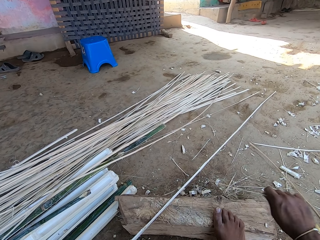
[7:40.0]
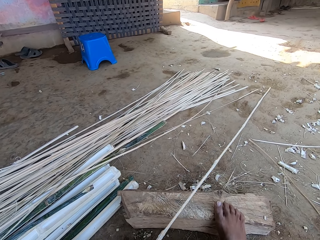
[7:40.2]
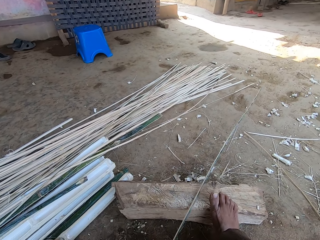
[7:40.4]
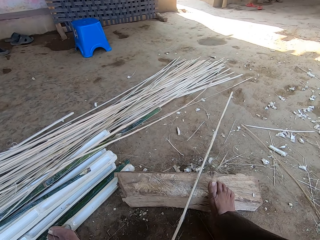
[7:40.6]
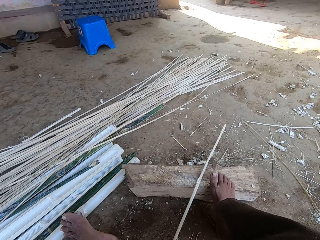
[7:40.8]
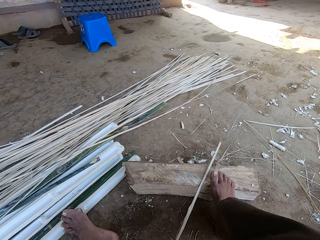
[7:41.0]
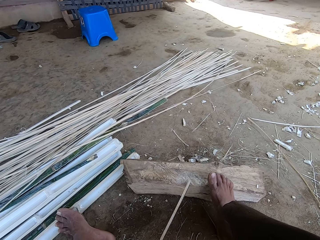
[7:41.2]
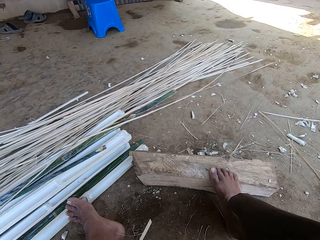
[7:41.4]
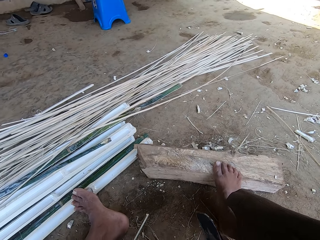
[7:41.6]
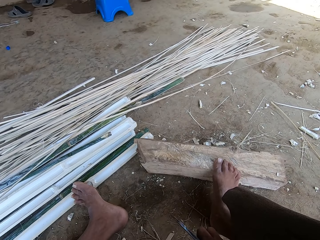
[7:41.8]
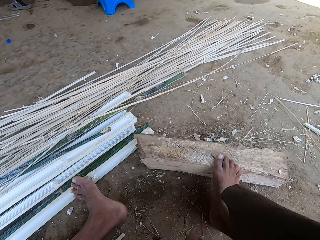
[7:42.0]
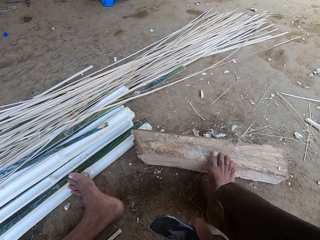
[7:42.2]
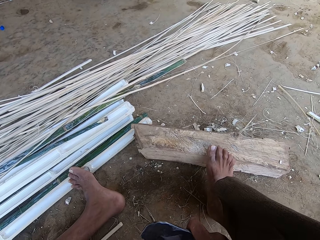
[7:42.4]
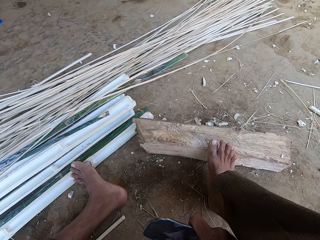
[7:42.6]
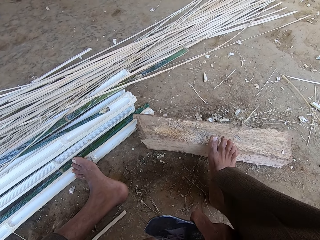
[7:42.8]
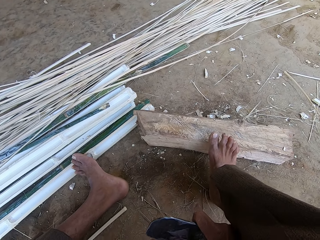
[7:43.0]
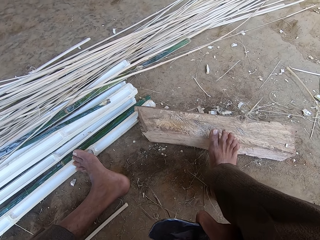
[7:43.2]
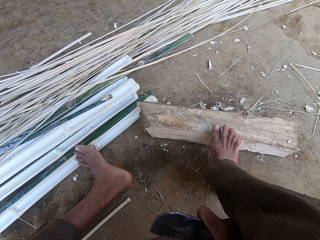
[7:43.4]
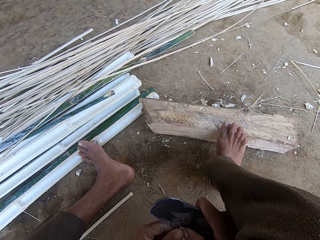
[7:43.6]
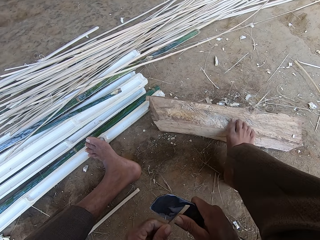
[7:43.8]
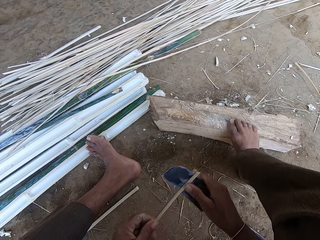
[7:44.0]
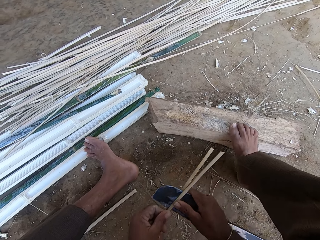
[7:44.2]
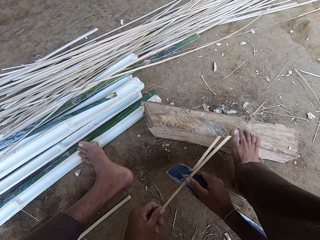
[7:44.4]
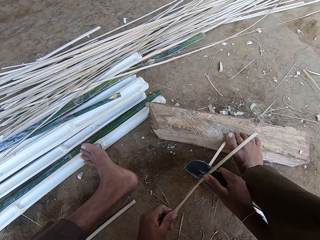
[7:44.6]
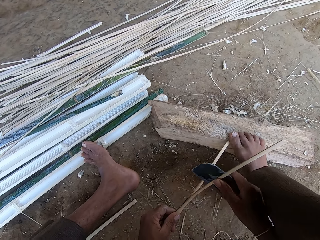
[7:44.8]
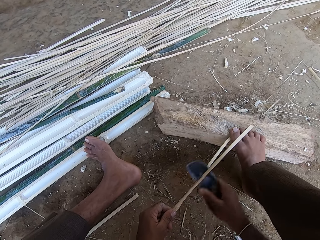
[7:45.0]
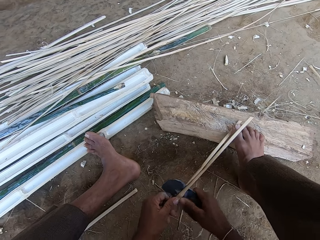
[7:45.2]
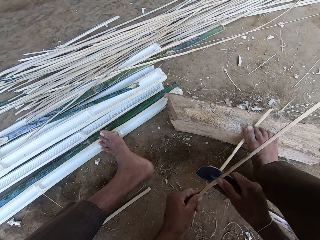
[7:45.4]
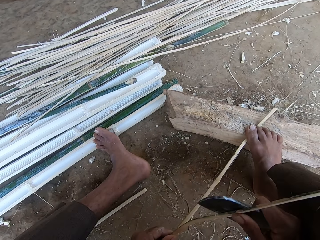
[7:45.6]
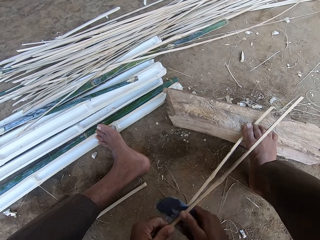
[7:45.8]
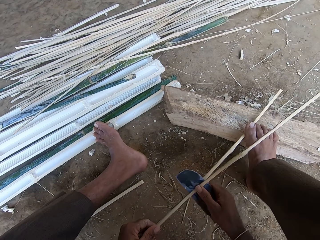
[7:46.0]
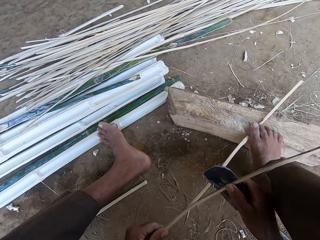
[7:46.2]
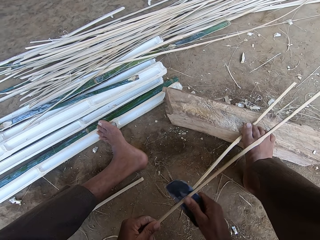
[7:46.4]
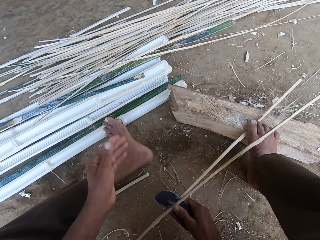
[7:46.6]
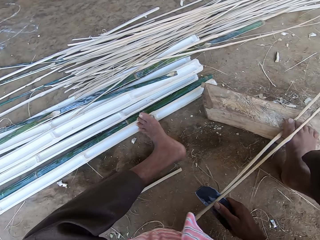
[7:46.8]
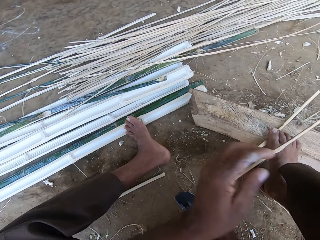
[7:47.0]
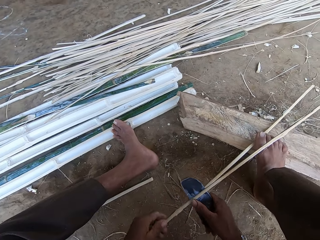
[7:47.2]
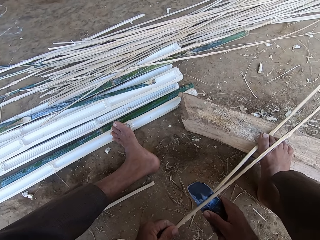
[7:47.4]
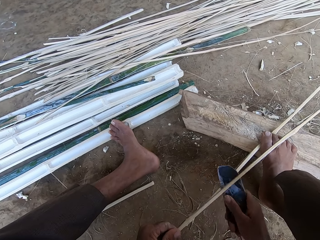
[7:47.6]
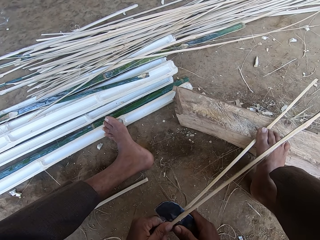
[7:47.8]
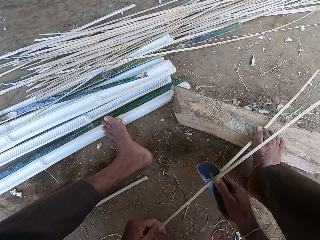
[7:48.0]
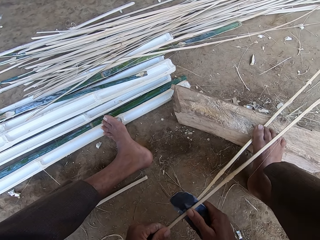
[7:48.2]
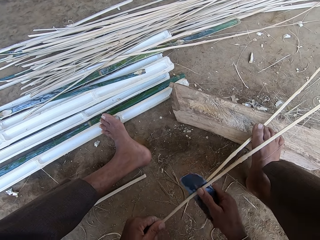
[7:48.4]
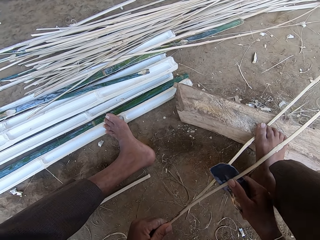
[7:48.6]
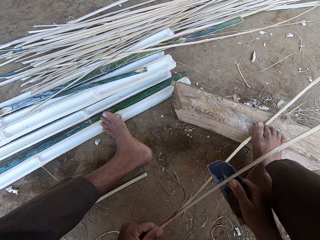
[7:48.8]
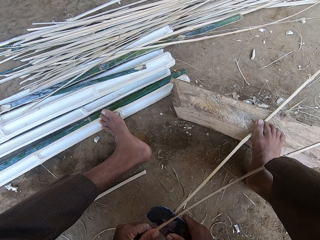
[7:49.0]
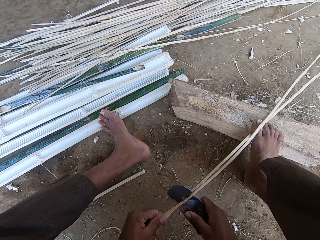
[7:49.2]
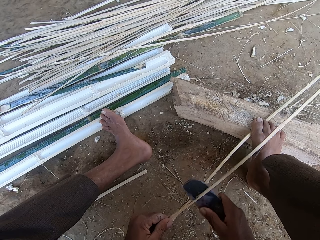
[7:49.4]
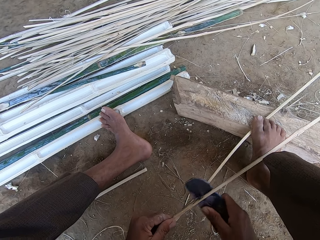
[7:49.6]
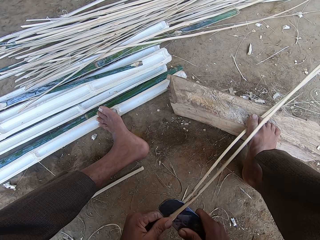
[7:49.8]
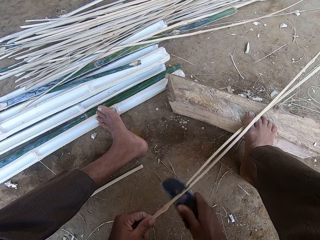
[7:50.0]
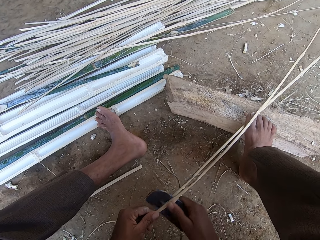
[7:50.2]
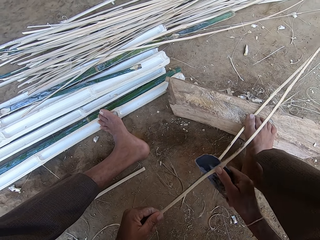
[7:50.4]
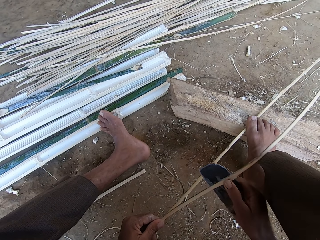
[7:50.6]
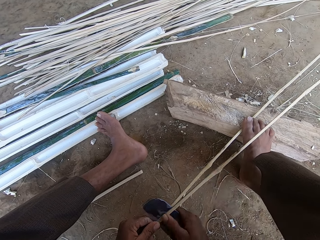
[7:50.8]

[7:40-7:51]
The camera wearer removes a bamboo strip. They adjust the bamboo stick. They pull the bamboo strip. They split the bamboo stick. They pierce the bamboo strip with a sickle.

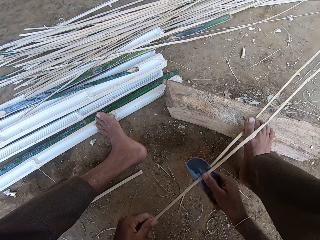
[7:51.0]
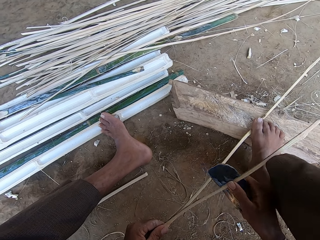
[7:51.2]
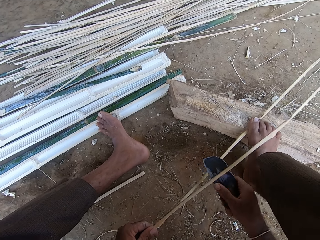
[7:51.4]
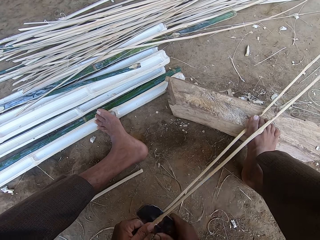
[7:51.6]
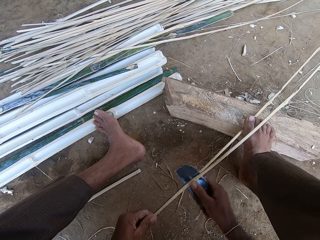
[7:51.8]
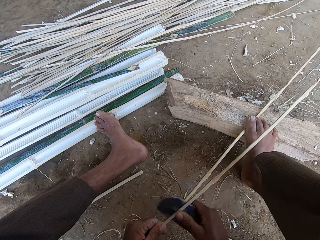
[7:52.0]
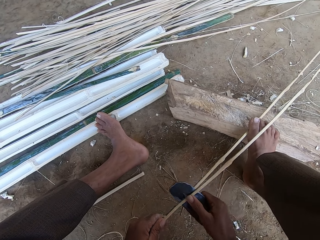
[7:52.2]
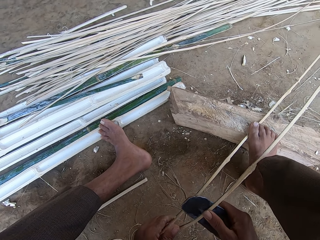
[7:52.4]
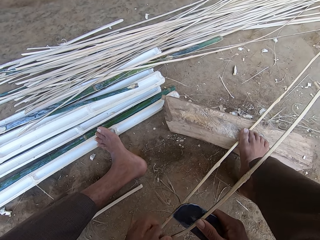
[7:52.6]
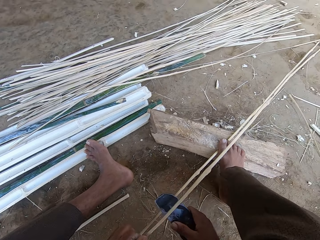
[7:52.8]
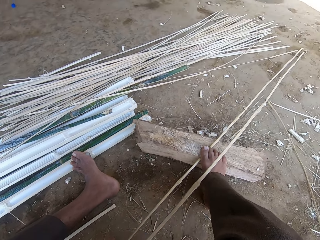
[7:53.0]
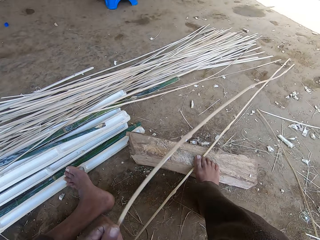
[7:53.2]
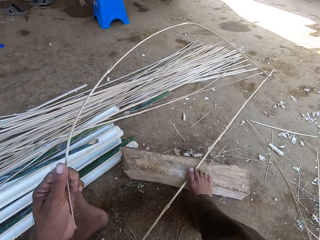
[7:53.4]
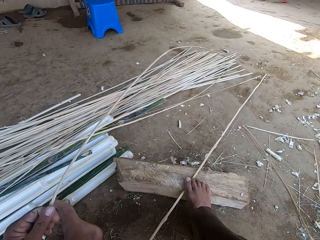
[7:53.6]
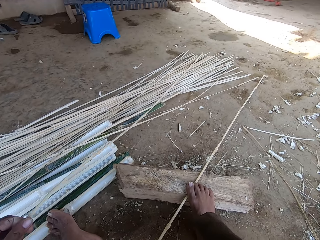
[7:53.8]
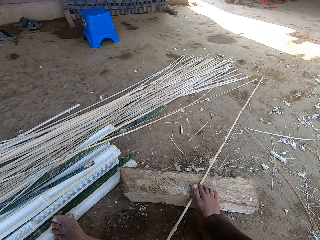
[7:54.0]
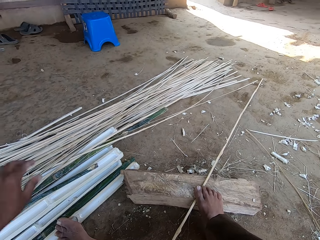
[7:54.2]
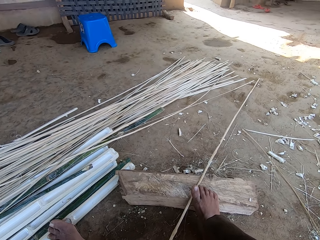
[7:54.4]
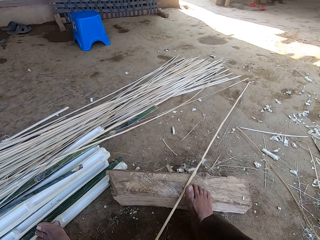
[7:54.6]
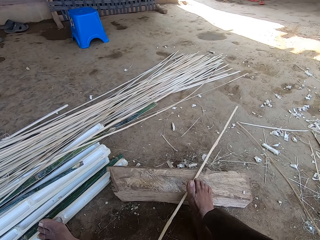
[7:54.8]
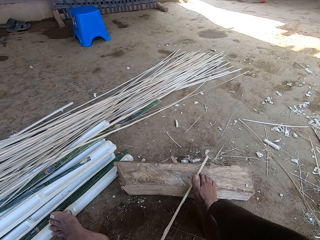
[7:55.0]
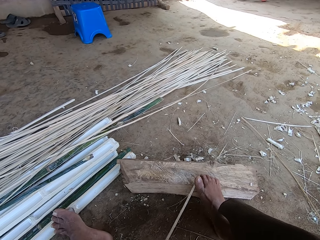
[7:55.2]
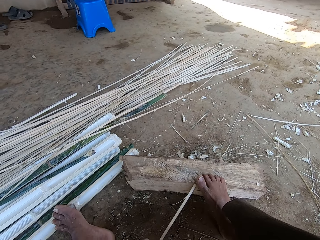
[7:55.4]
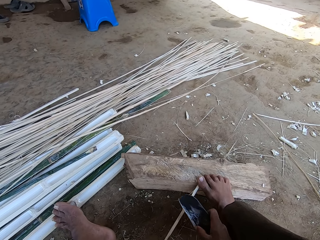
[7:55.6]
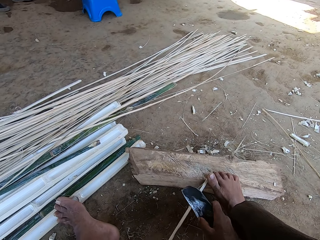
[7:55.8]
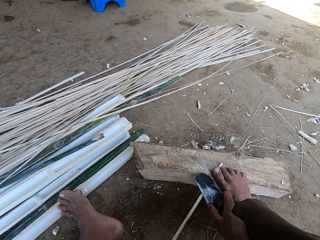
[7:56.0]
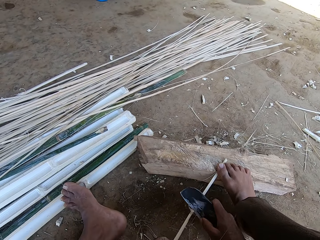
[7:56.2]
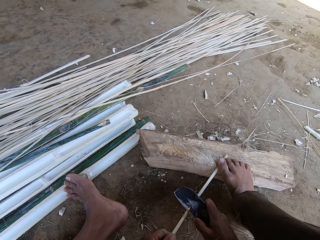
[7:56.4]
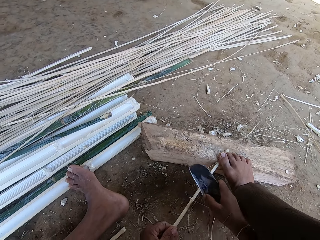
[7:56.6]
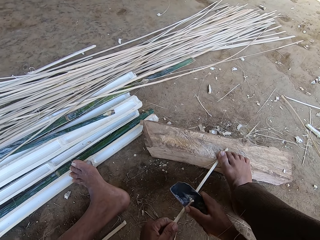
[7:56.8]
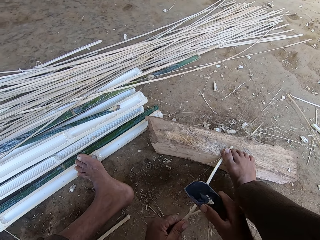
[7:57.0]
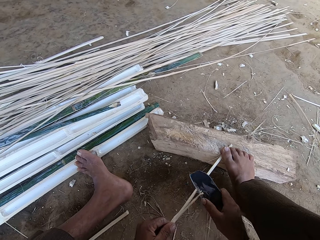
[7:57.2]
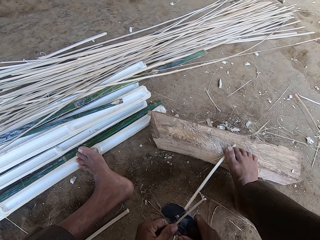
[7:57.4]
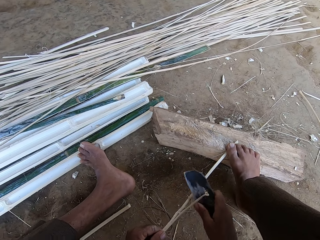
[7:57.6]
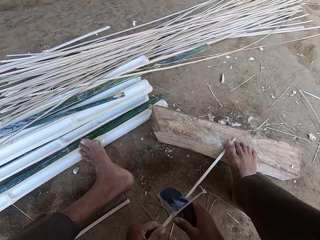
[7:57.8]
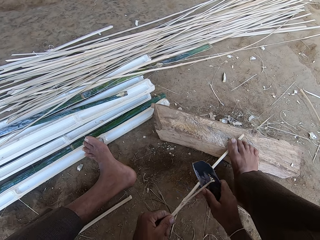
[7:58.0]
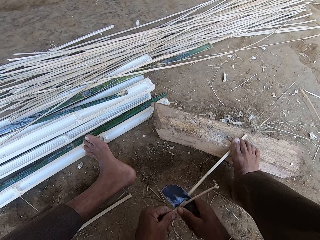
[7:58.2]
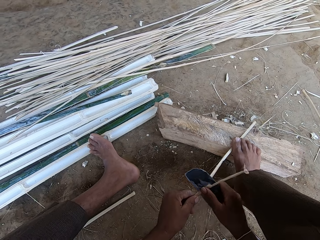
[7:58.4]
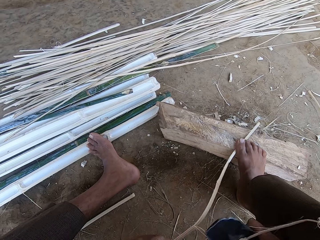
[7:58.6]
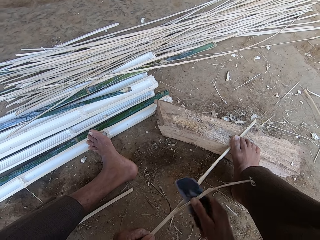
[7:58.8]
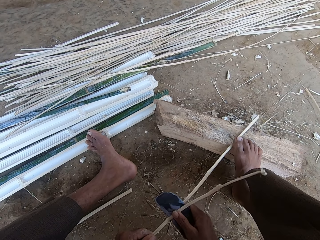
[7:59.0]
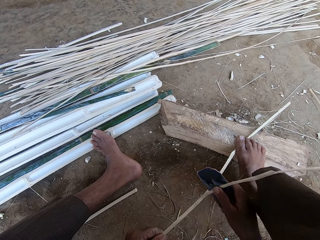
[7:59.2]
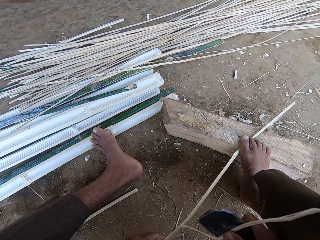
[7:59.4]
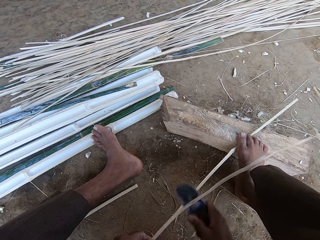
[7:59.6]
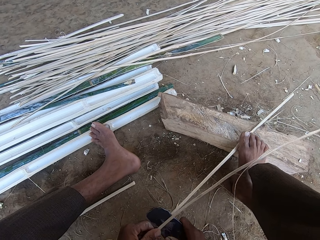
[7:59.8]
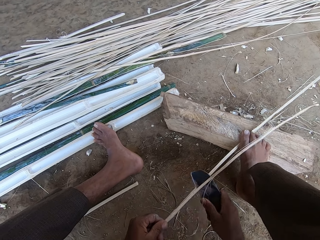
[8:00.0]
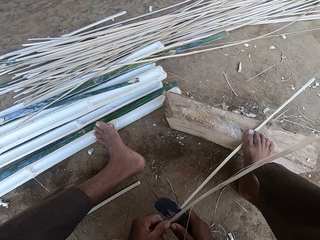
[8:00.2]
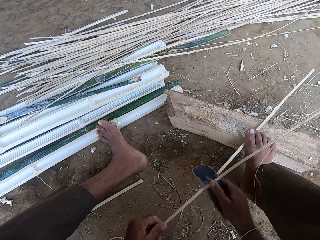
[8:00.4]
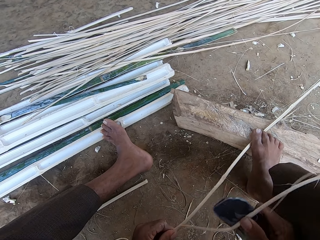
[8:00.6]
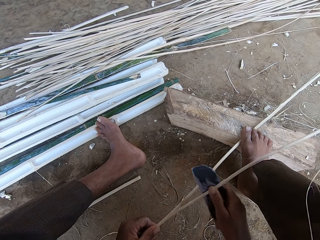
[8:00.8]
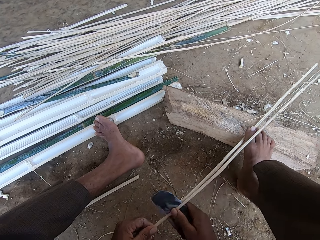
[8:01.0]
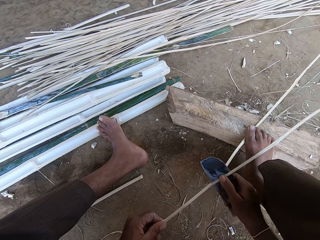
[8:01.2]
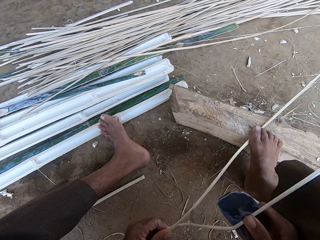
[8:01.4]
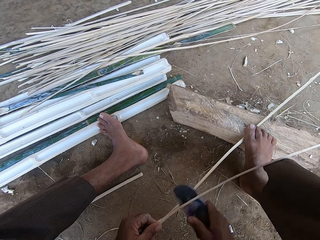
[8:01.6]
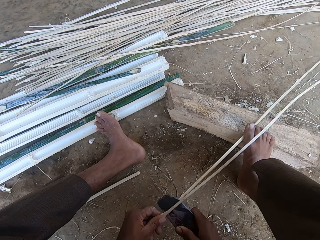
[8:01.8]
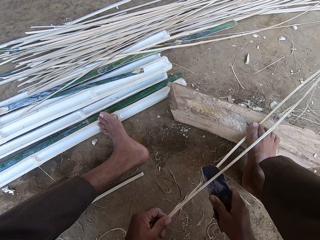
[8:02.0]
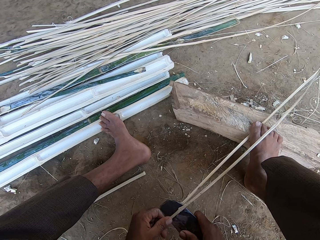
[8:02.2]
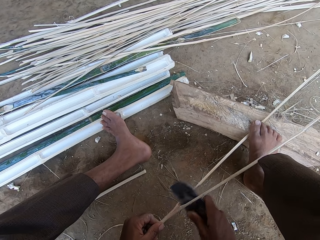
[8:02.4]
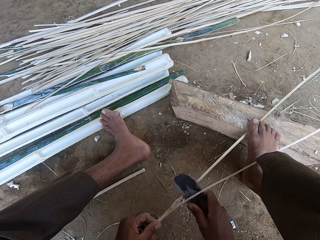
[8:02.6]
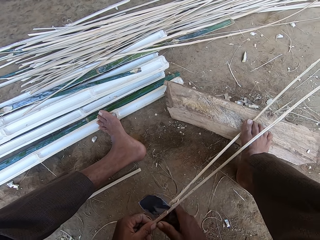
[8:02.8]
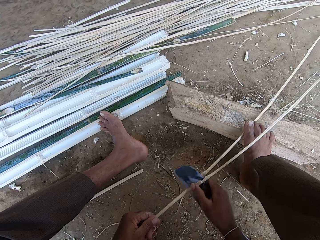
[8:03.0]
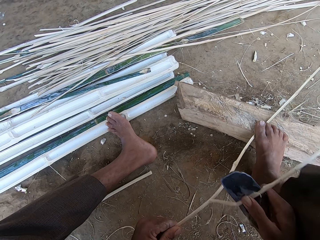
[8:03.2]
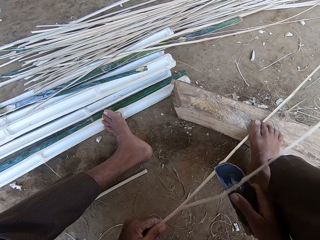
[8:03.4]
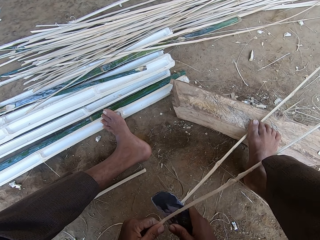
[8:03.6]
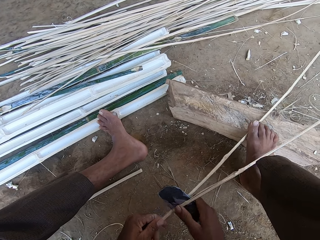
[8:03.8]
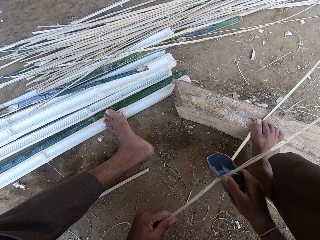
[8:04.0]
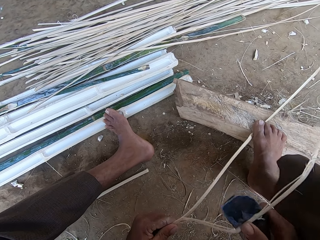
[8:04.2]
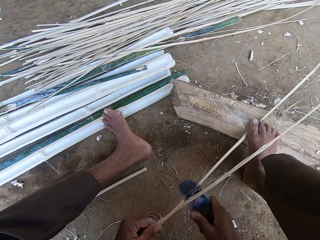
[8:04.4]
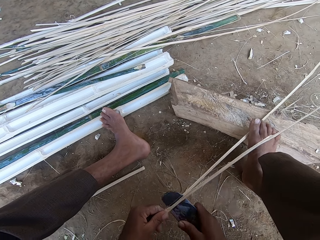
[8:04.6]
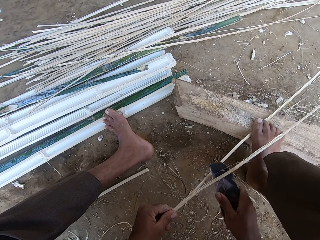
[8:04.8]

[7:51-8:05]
The camera wearer aligns the bamboo stick or strip. They throw the bamboo stick on the ground. They adjust the bamboo stick. They pull the bamboo strip. They split the bamboo stick. They pierce the bamboo strip with a sickle.
